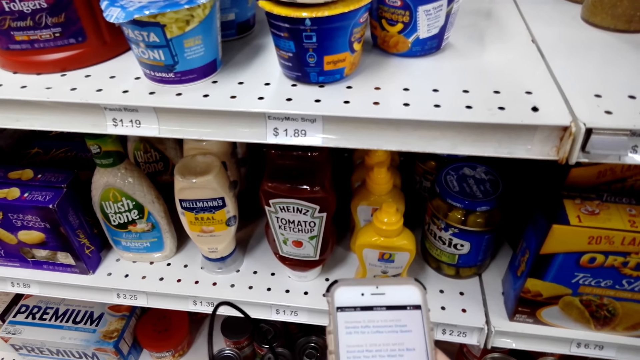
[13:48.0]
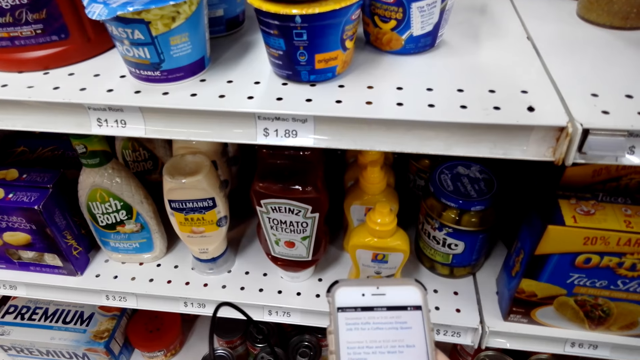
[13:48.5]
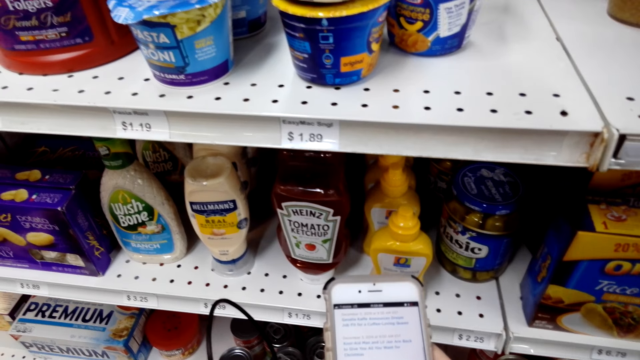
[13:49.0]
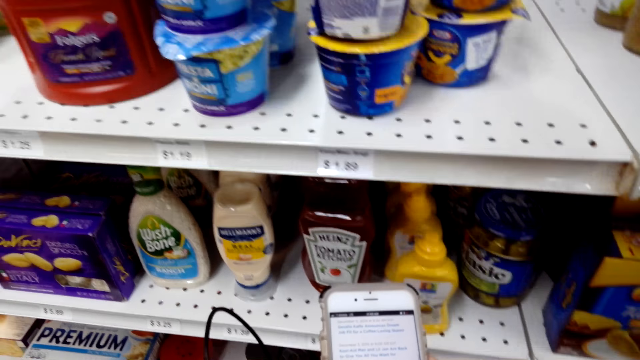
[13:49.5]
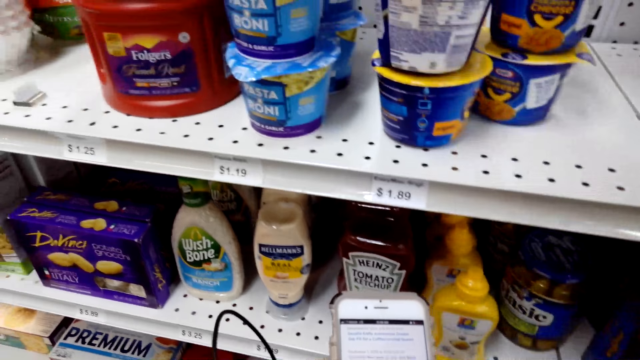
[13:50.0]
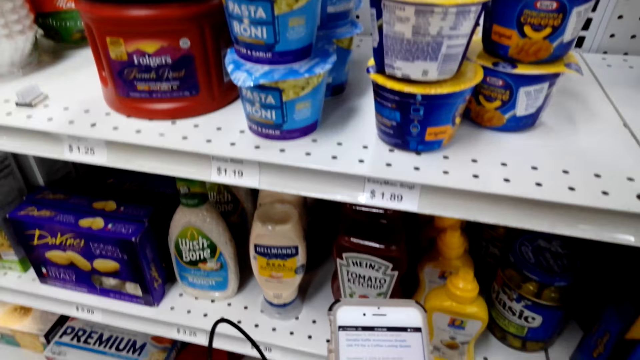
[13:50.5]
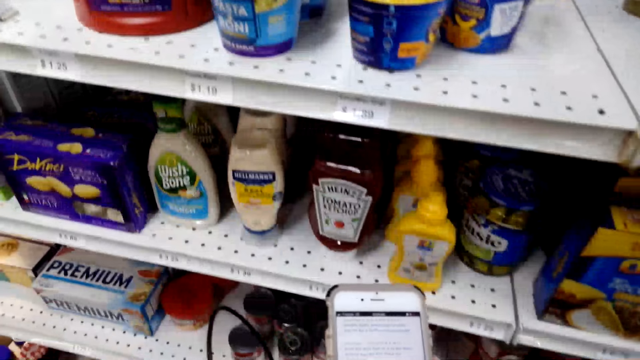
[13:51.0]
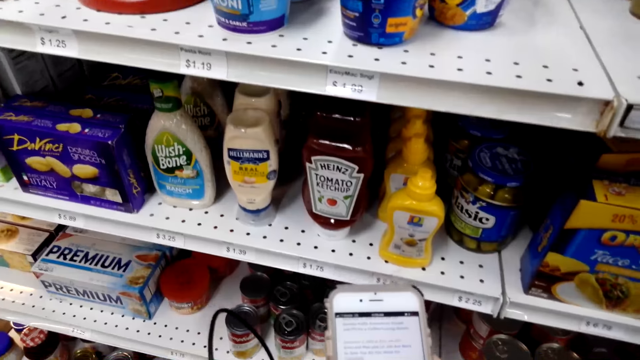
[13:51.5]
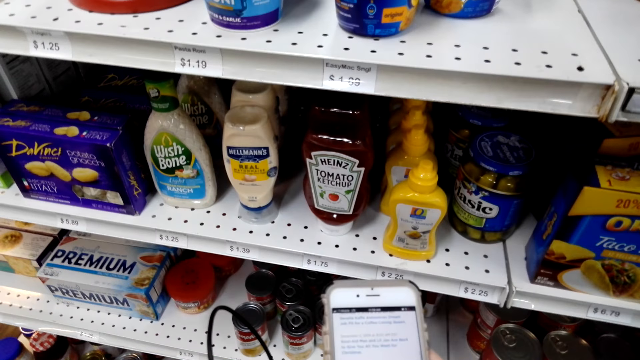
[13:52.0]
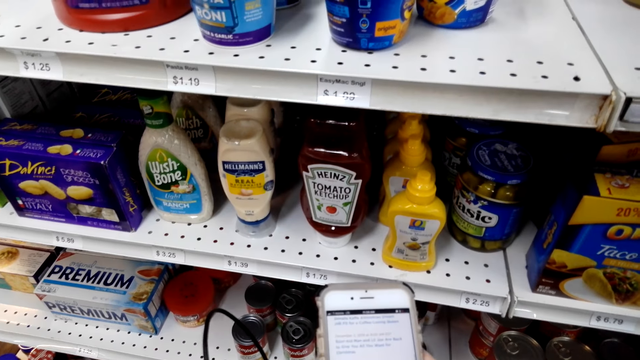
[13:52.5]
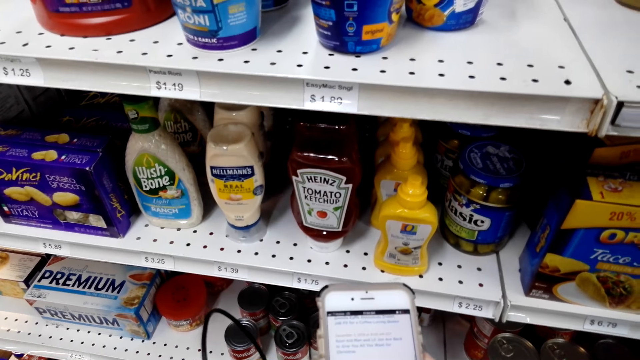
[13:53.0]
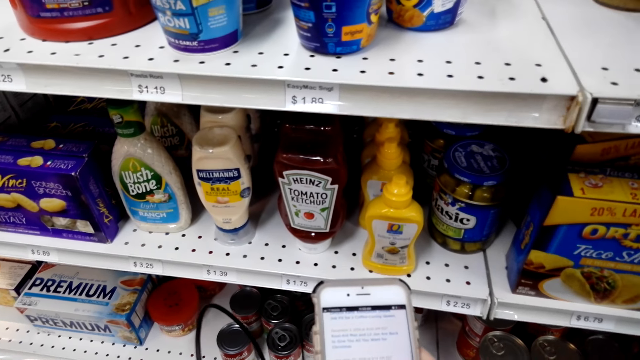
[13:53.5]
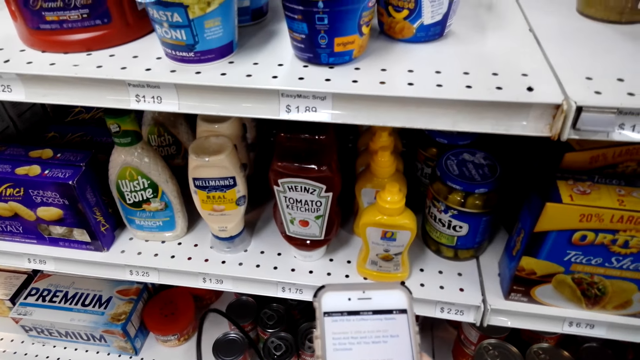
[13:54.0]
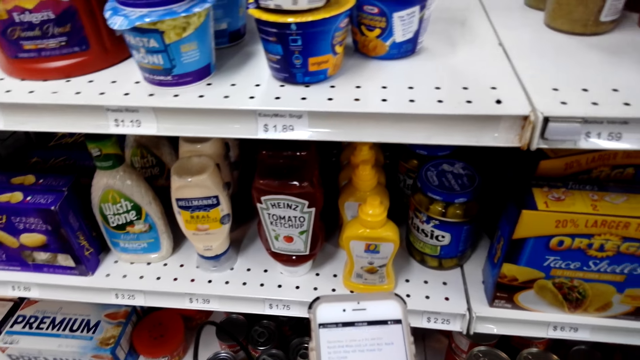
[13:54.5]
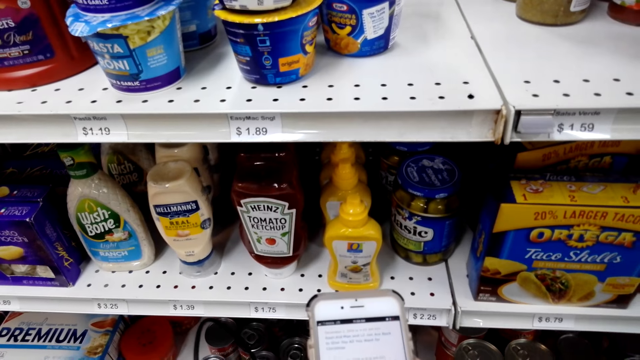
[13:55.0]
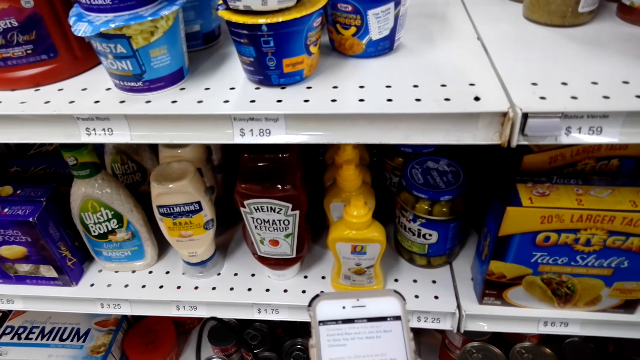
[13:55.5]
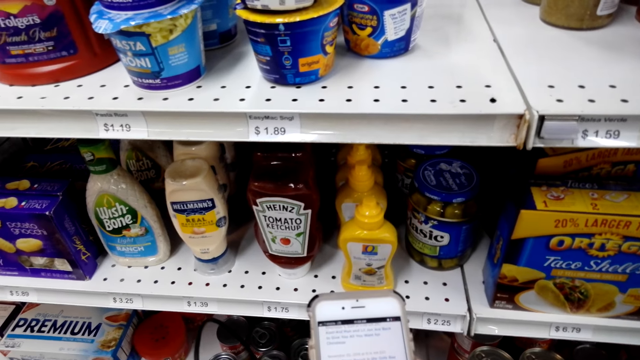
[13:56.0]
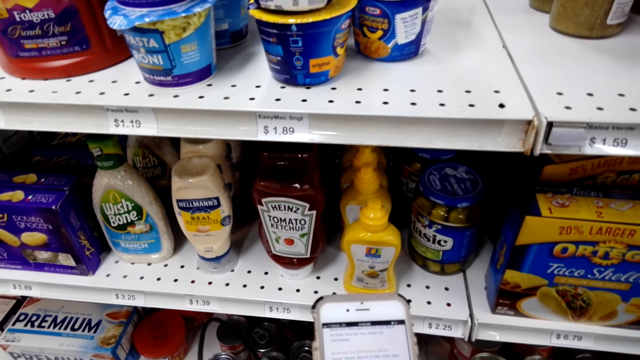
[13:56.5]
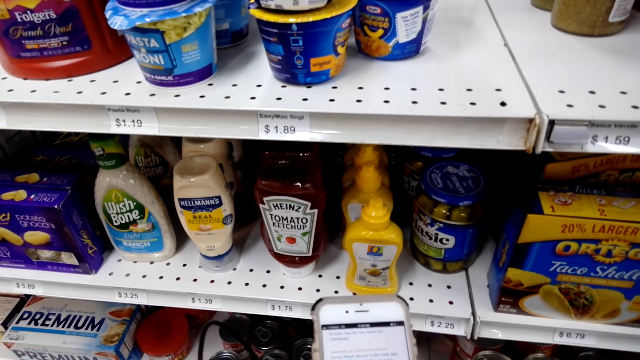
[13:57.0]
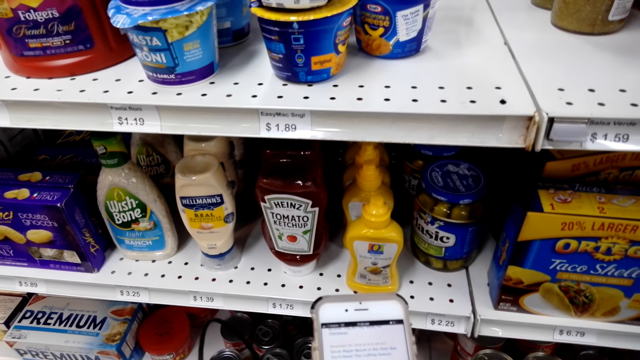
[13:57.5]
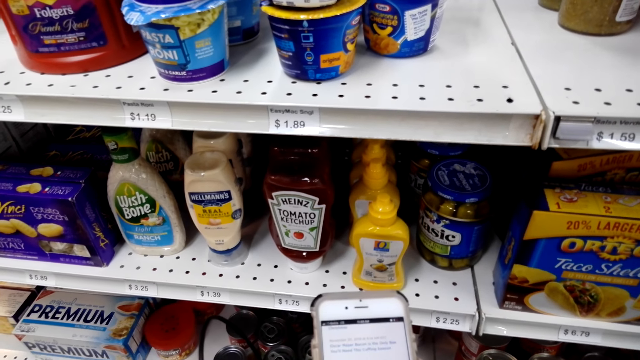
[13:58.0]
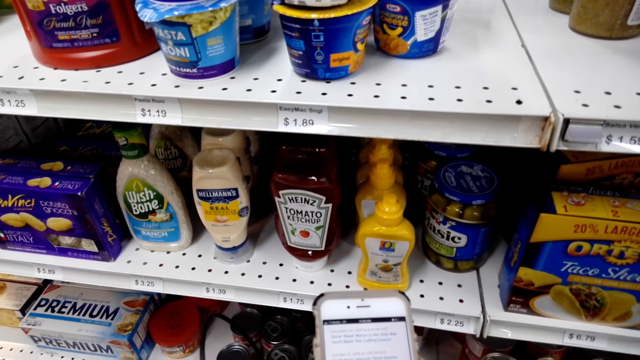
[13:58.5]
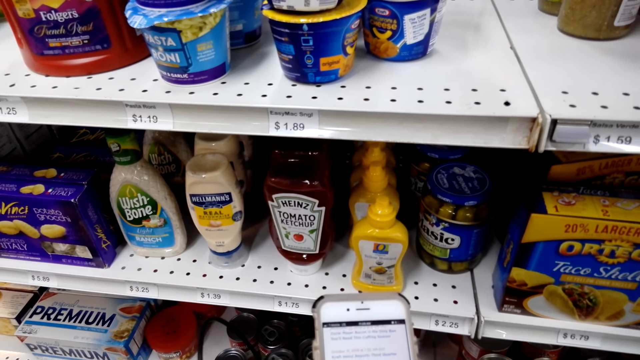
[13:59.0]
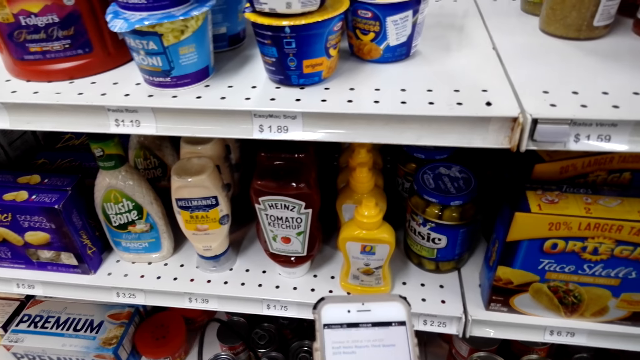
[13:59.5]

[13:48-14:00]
The camera wearer looks at the shelf.

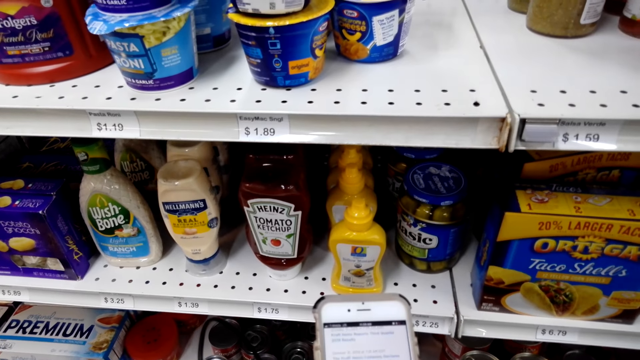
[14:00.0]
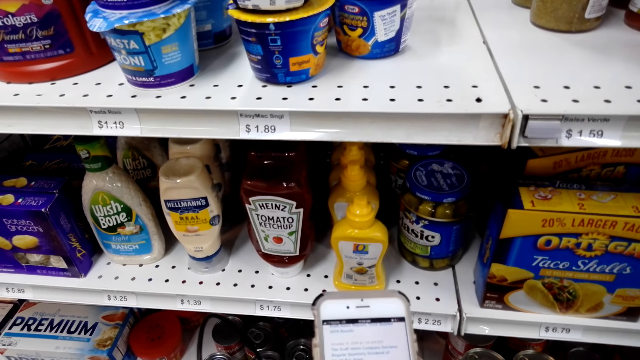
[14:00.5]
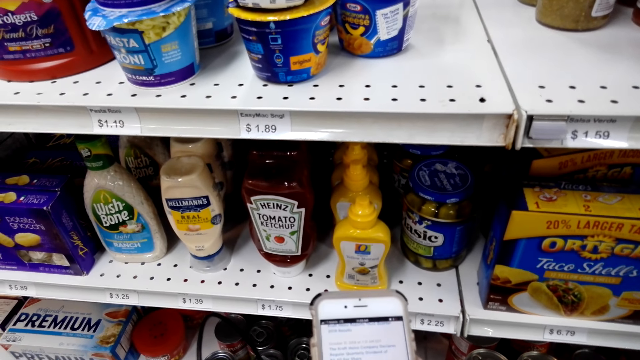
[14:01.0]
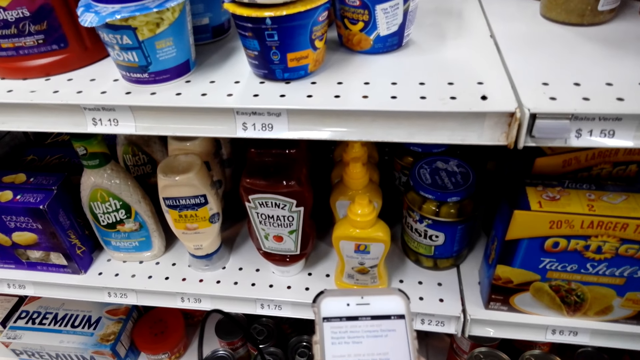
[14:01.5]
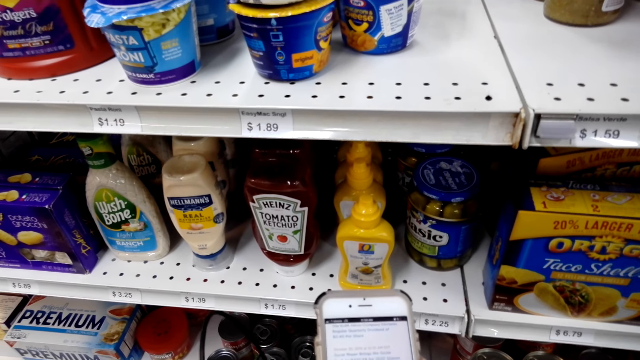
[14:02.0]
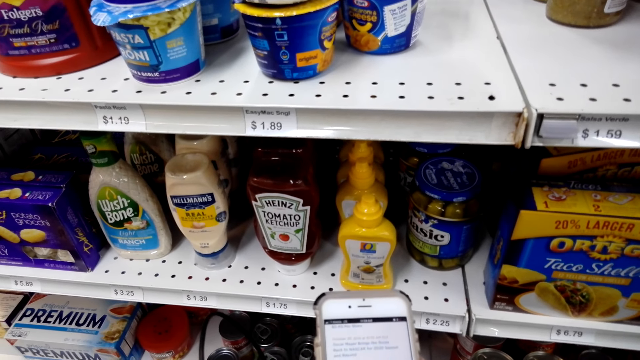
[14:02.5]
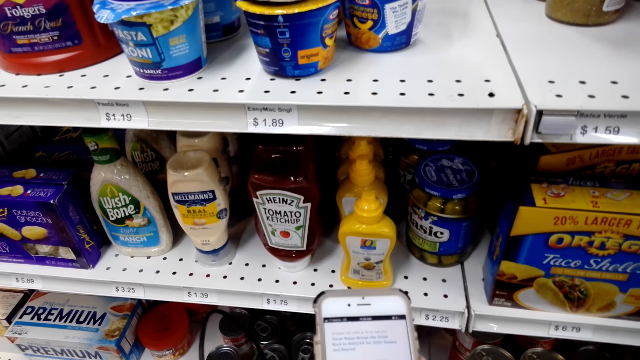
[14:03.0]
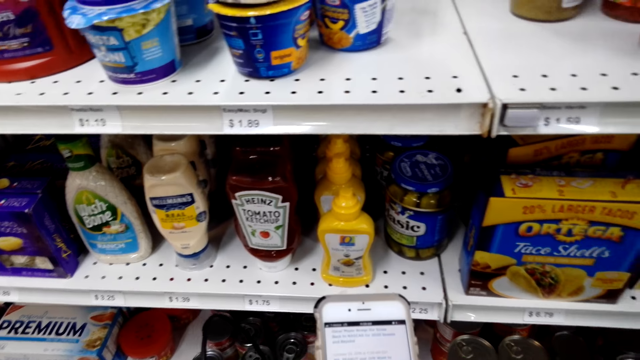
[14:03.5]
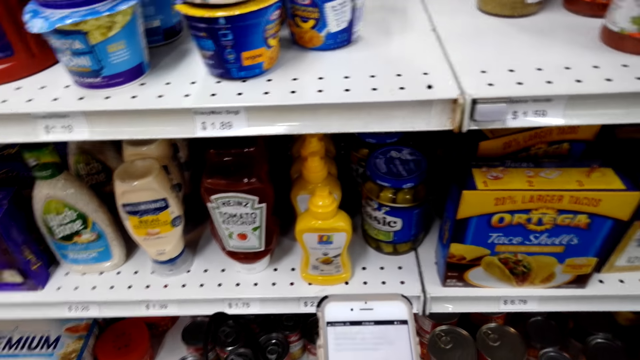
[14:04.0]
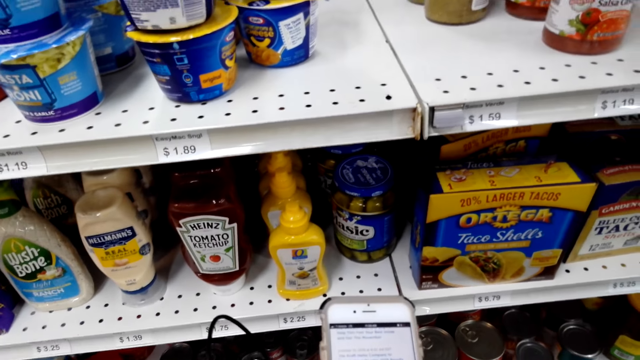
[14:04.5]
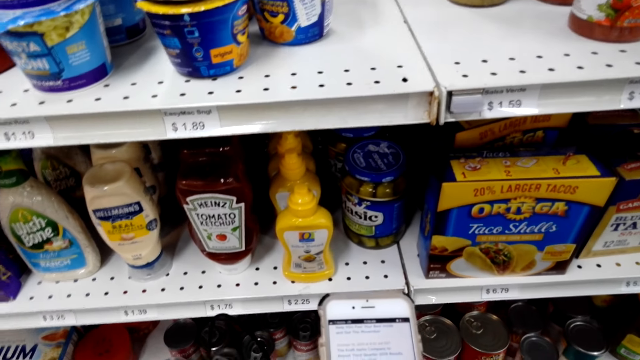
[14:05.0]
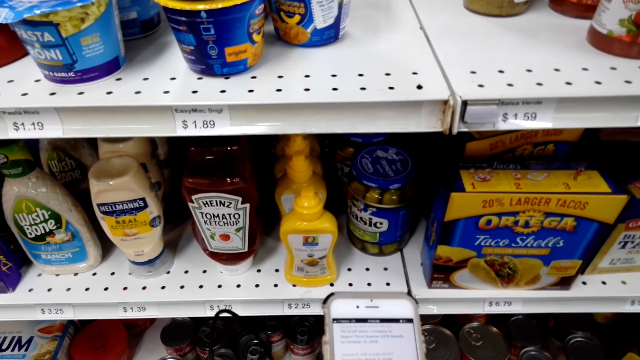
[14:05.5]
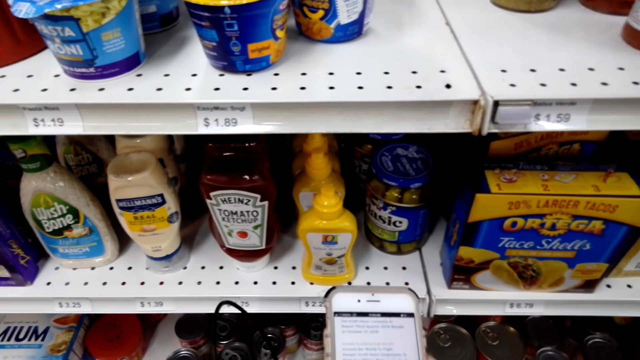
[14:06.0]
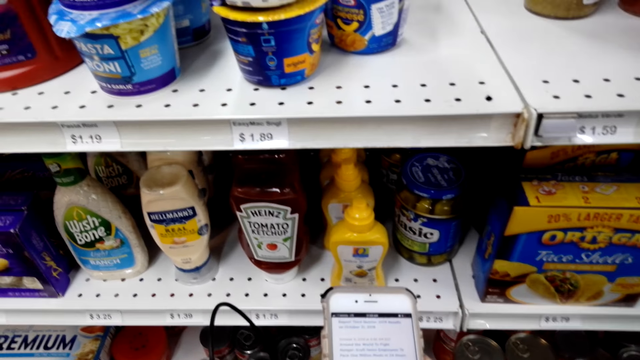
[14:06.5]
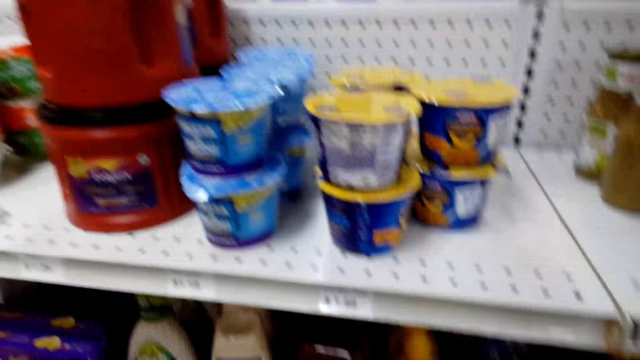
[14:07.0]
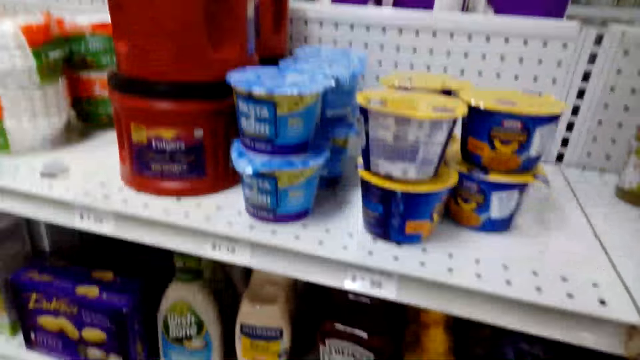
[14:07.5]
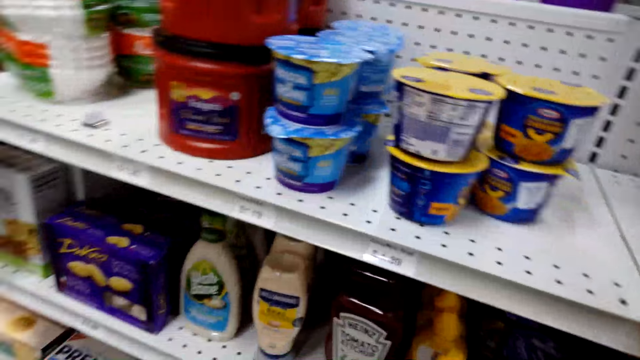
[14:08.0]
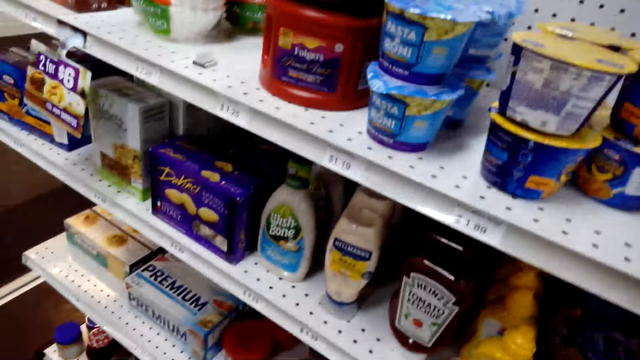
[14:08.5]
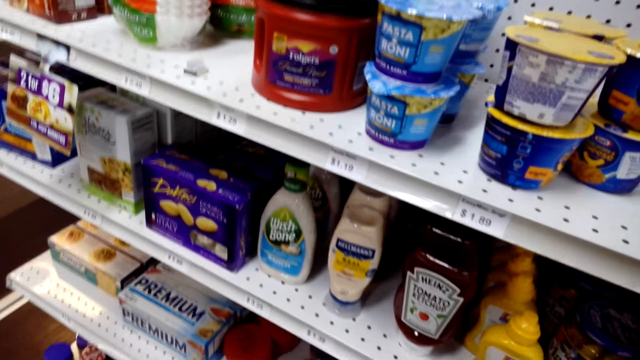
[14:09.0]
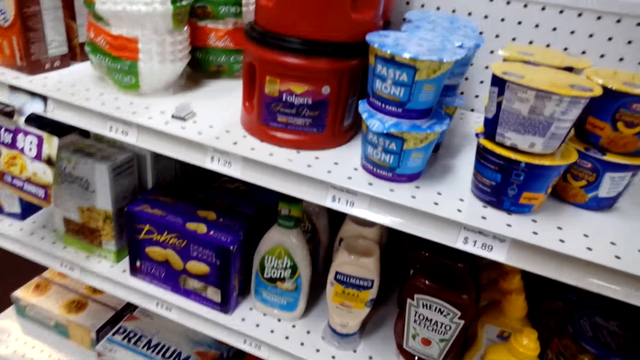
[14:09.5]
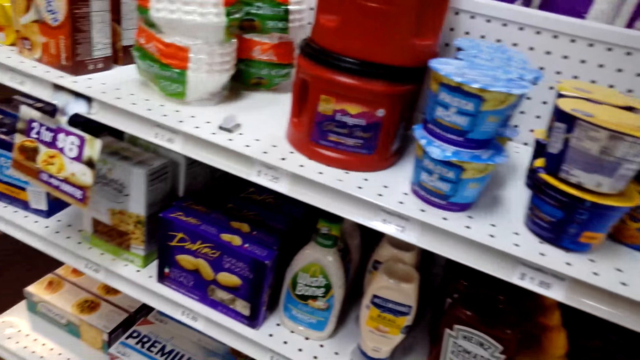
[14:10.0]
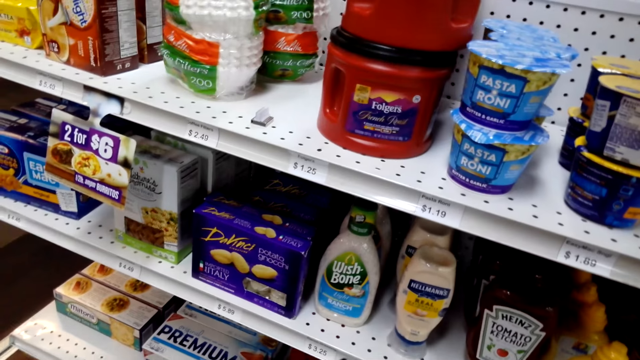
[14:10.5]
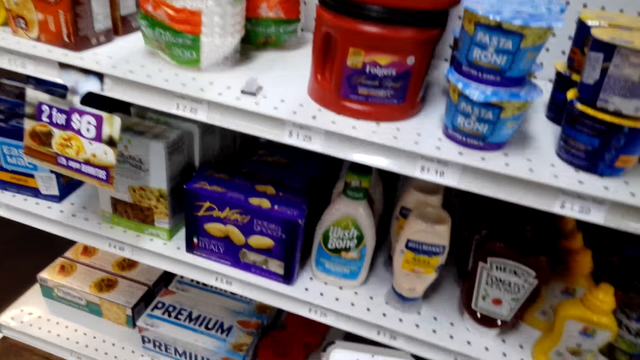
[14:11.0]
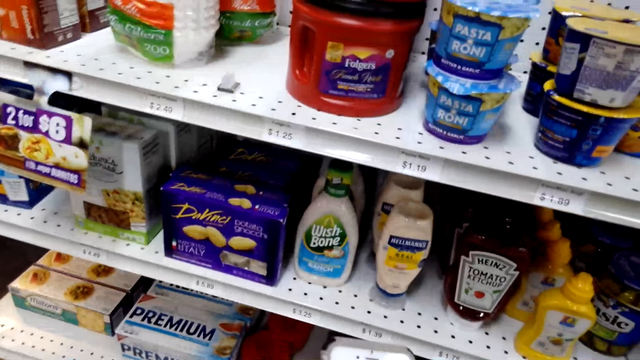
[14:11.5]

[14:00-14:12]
The camera wearer stares around the shop.
